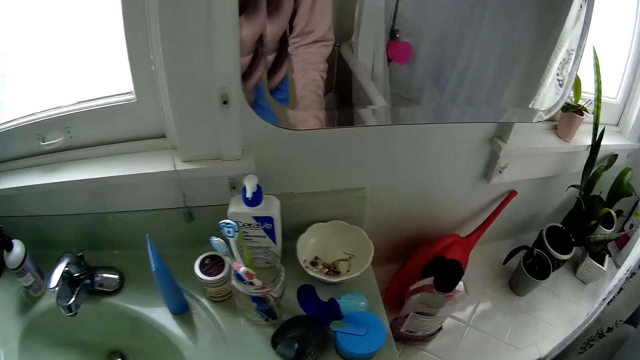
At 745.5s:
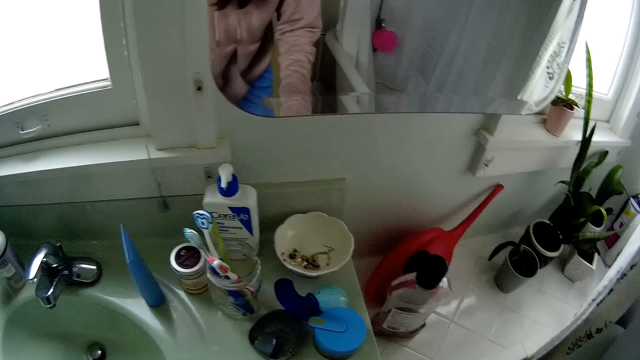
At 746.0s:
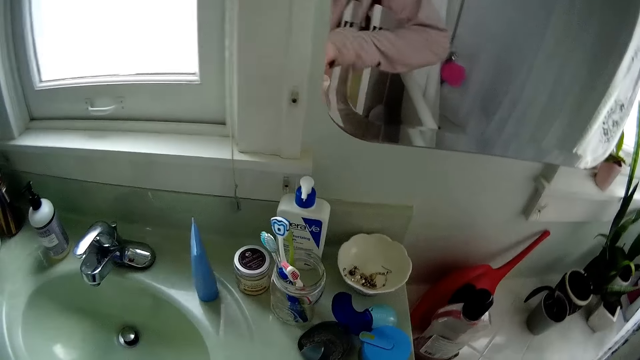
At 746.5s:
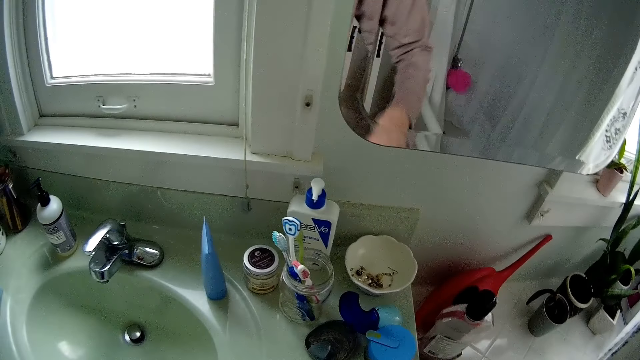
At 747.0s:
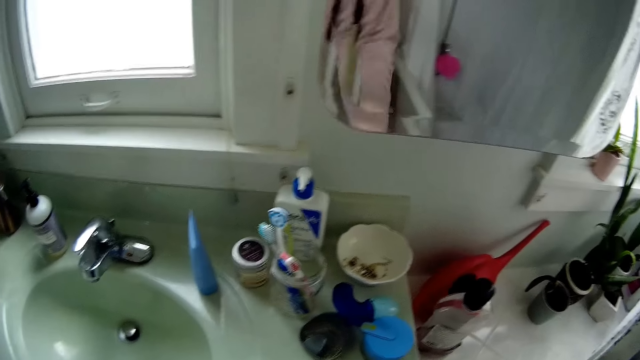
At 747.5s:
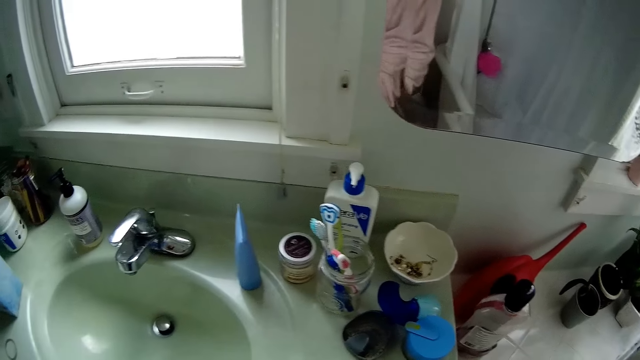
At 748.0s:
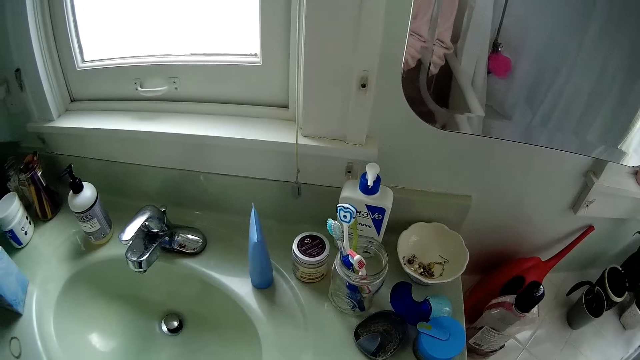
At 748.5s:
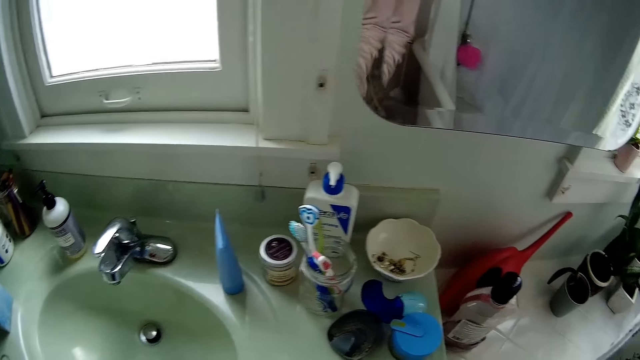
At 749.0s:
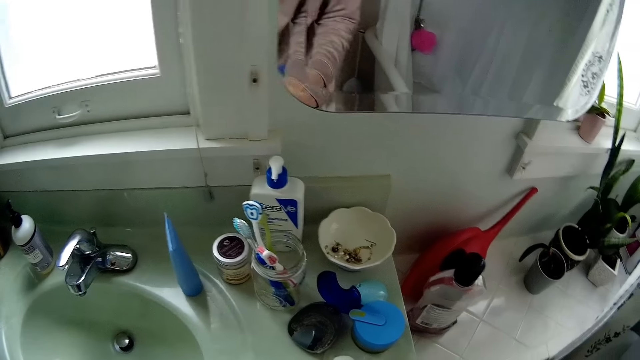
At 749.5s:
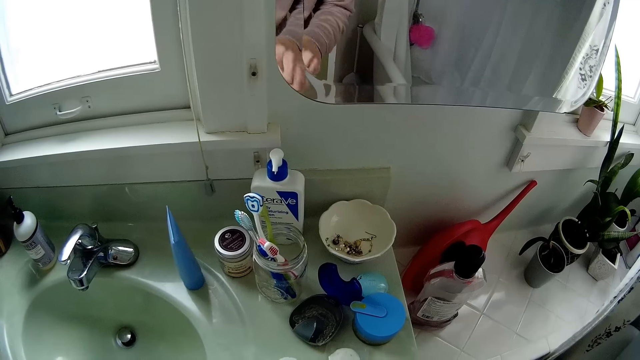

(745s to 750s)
The camera wearer picks up a bottle from a cupboard. They put down the bottle.

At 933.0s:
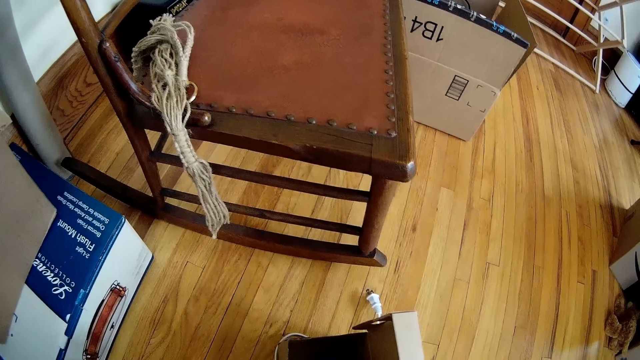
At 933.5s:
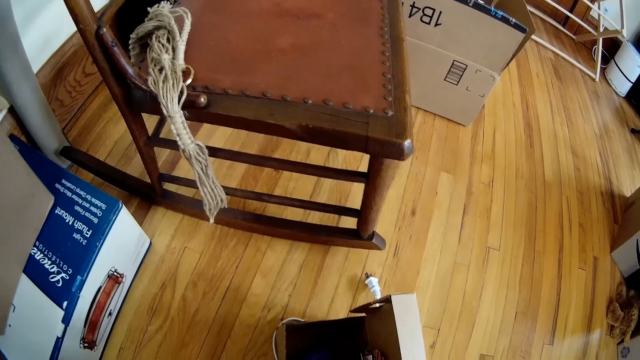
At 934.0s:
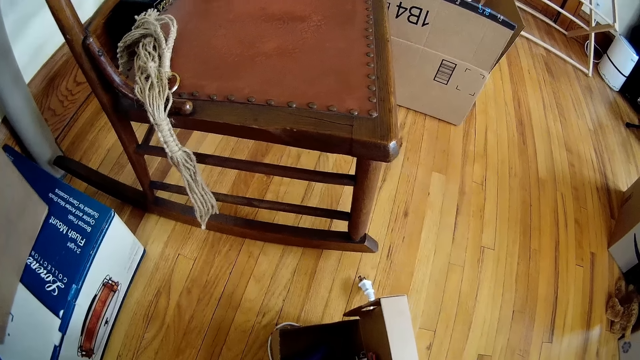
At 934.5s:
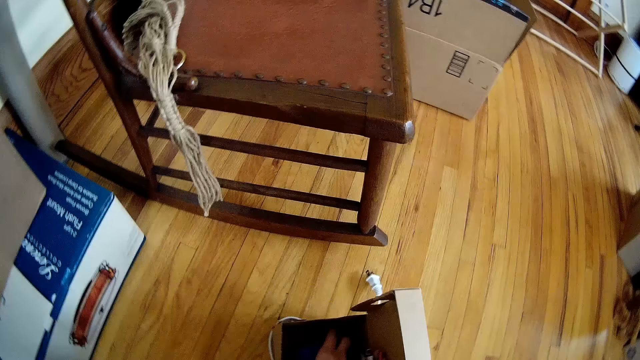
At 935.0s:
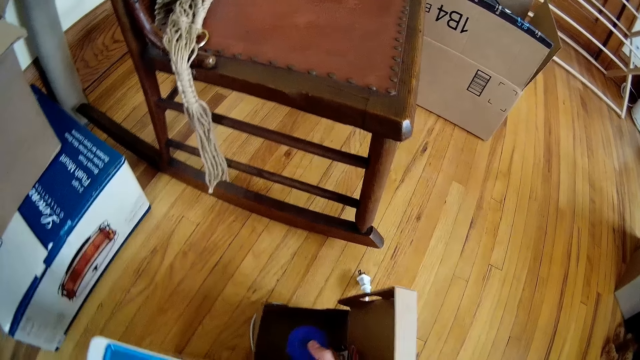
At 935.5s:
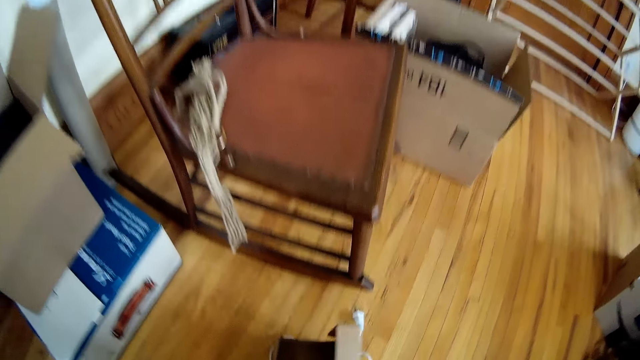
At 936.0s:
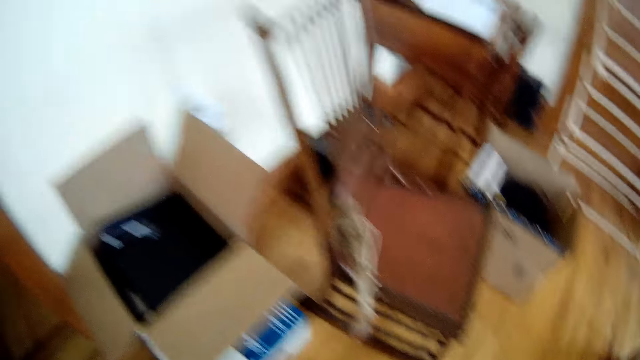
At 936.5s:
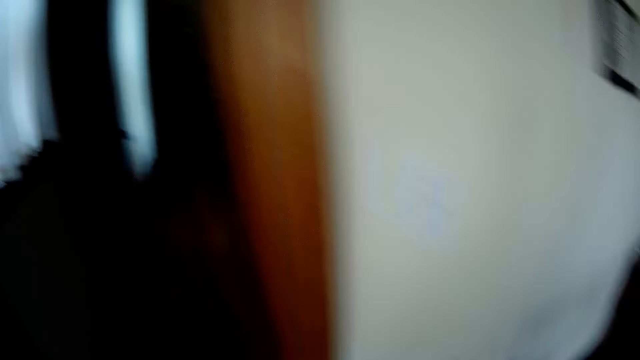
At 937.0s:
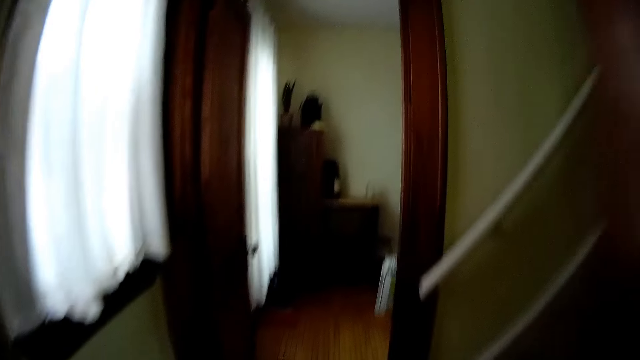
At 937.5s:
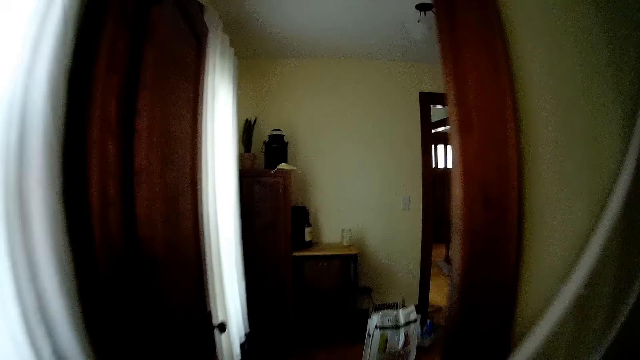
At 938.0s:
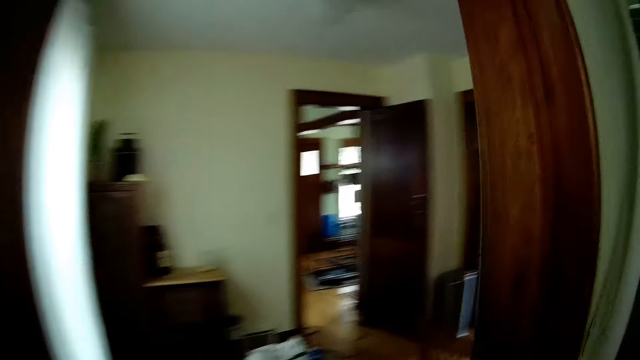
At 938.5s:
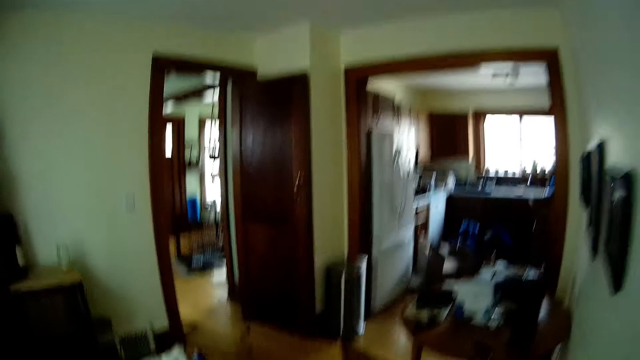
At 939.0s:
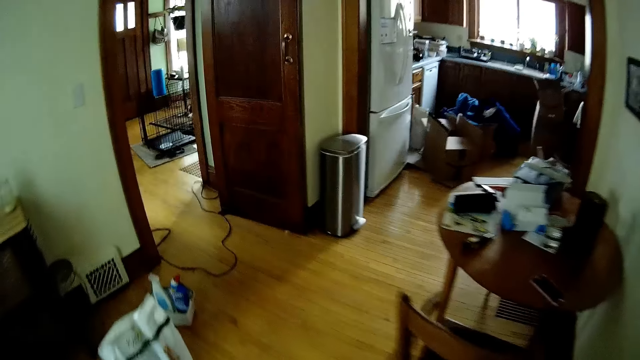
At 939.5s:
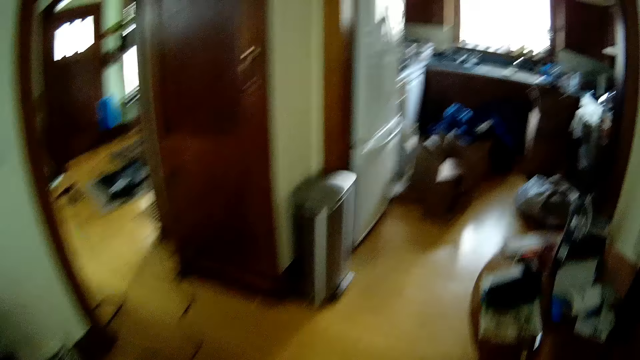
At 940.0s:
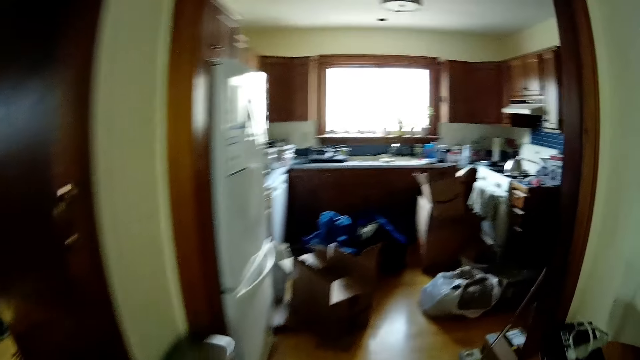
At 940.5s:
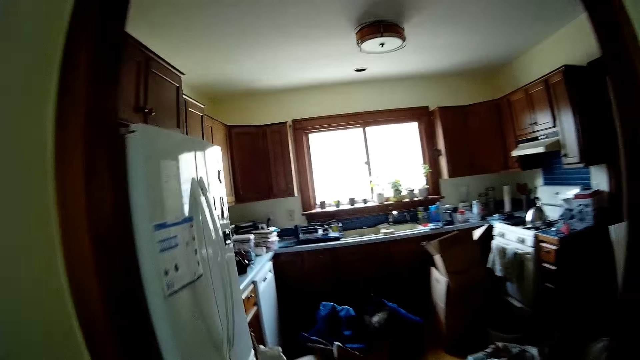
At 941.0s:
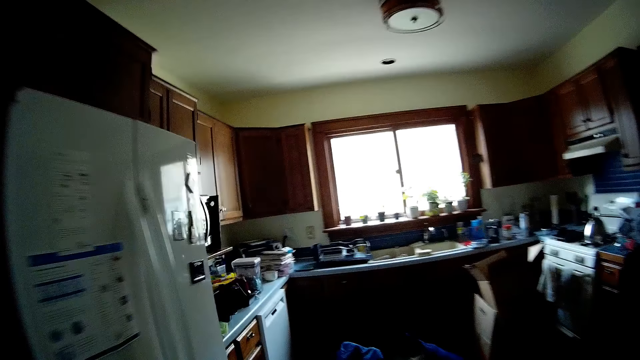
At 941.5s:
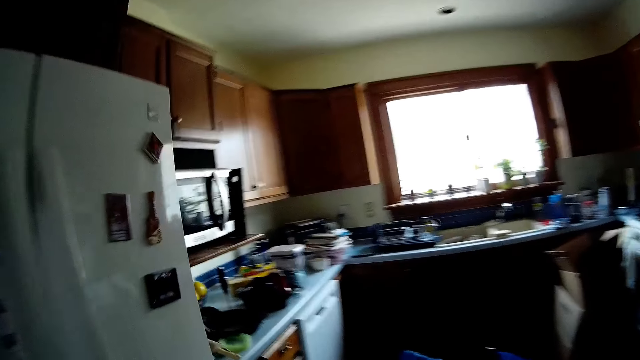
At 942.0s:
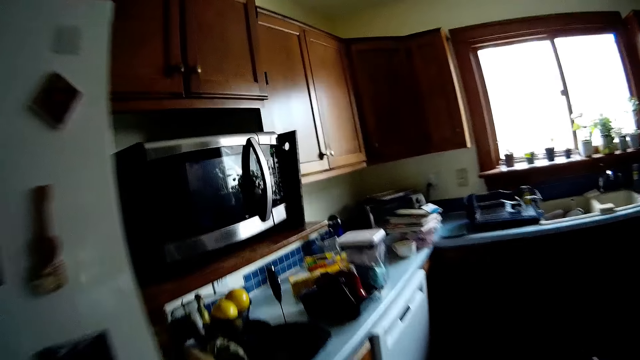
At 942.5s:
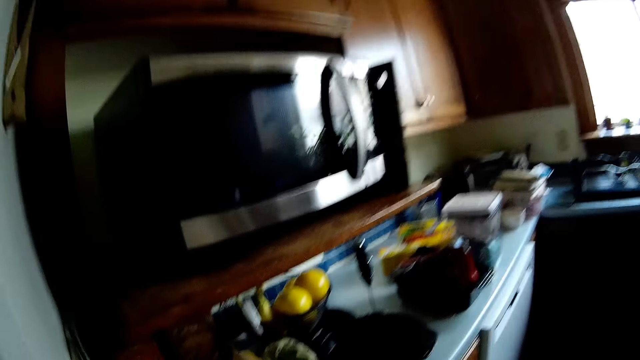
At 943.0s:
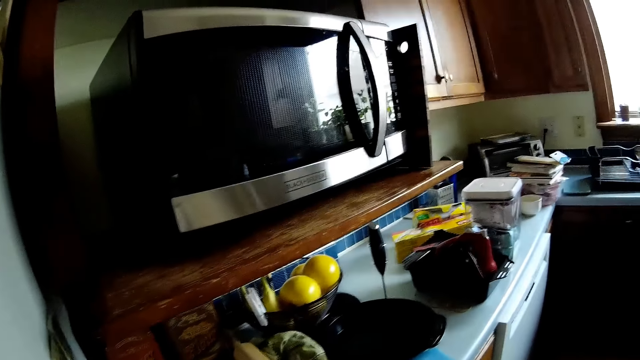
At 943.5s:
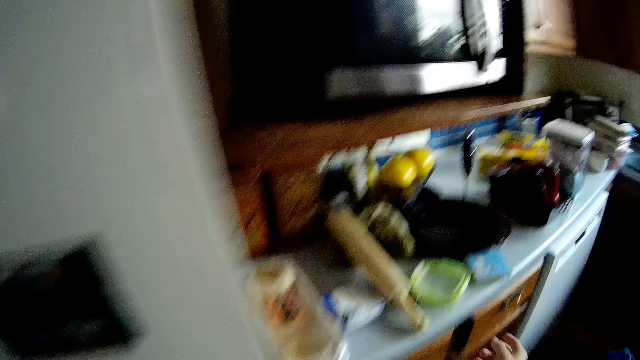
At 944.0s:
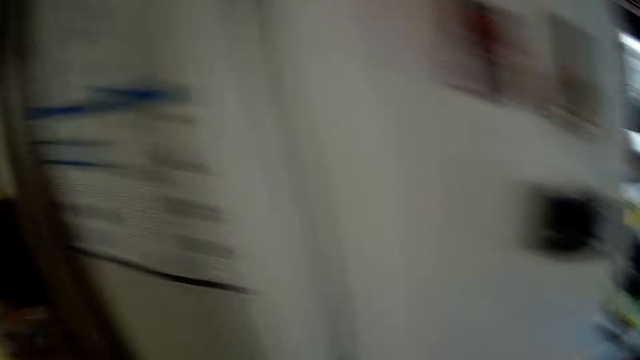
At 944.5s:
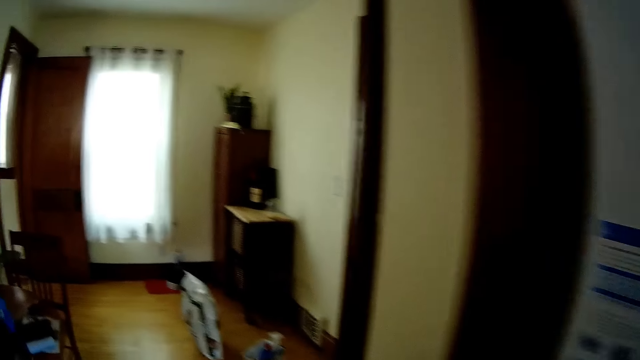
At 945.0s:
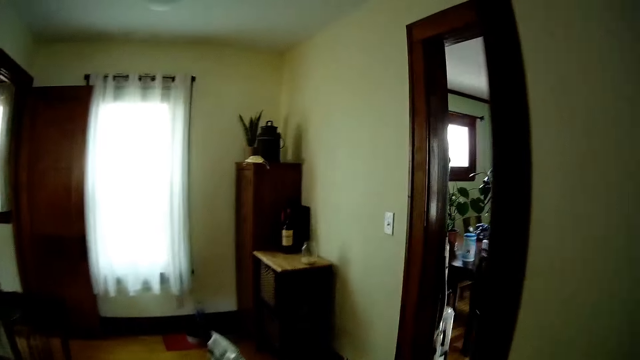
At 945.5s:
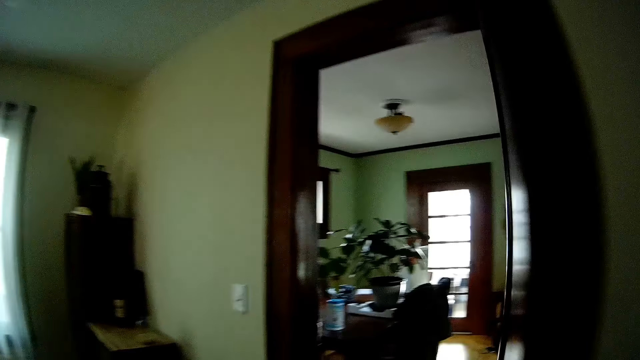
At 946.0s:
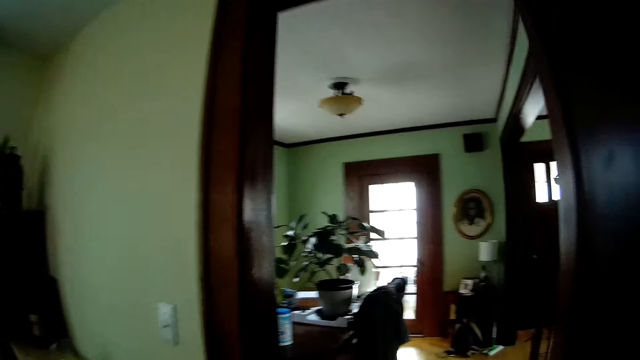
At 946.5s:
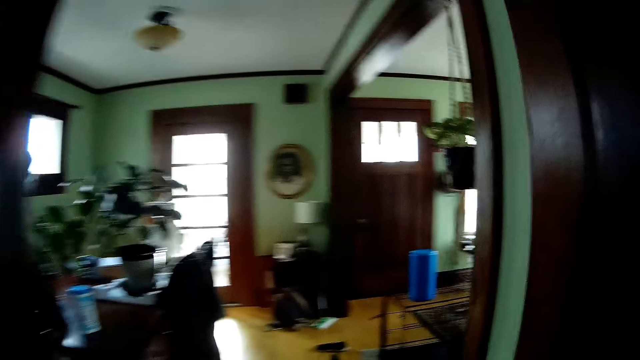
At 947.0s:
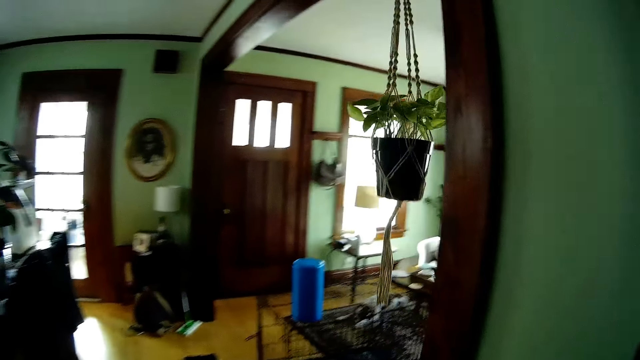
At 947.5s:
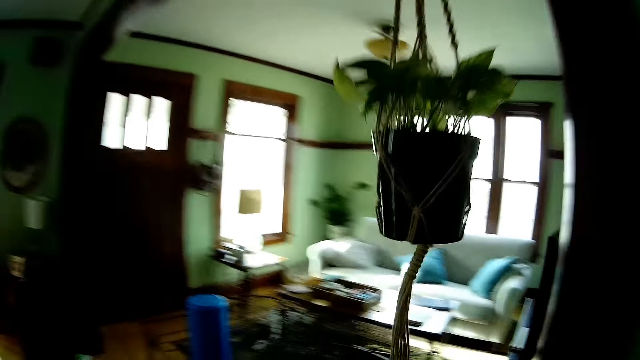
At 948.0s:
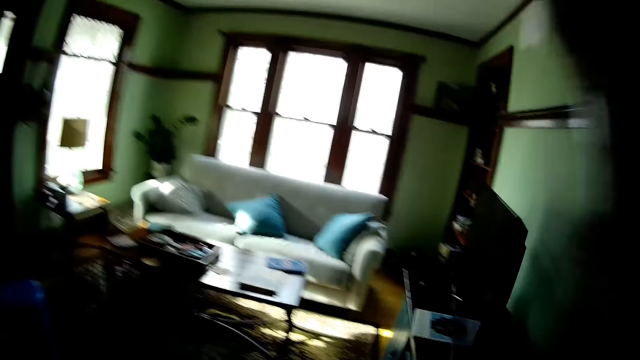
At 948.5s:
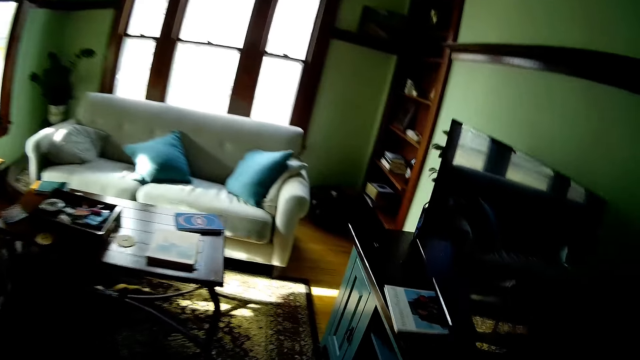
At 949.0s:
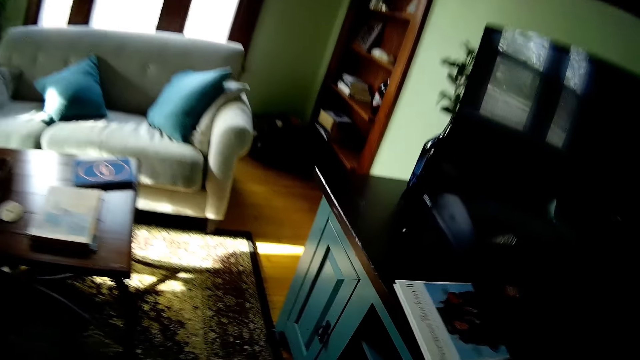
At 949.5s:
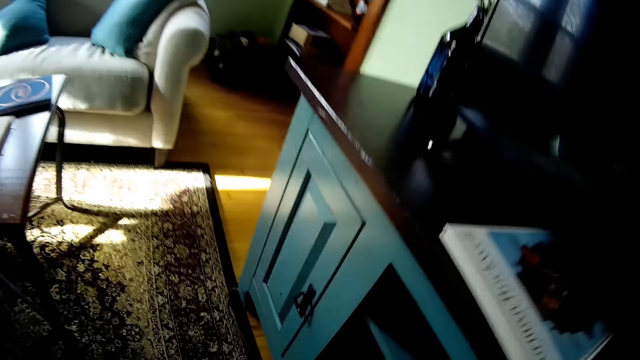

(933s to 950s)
The camera wearer picks a pair of match boxes from the box with her right hand. She walks into a kitchen. She drops the match box on the kitchen counter with her right hand. She walks to the dresser.
